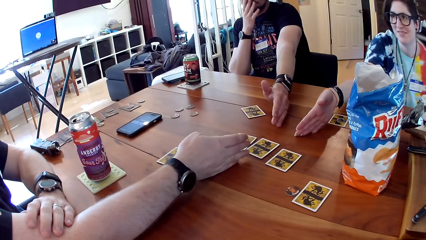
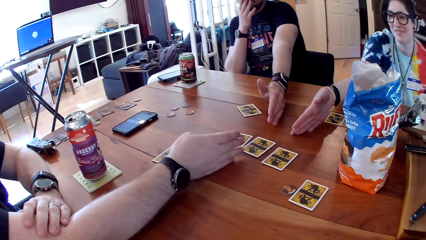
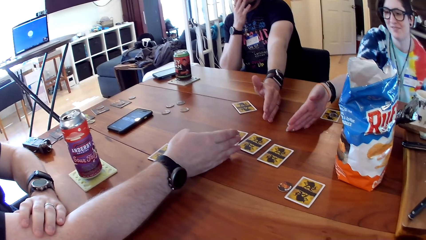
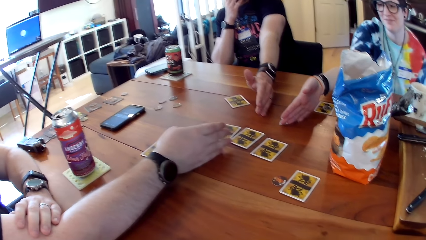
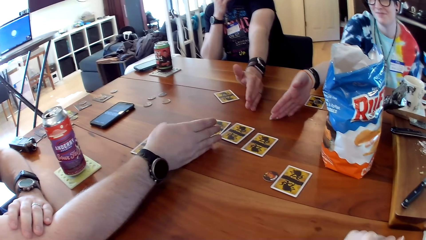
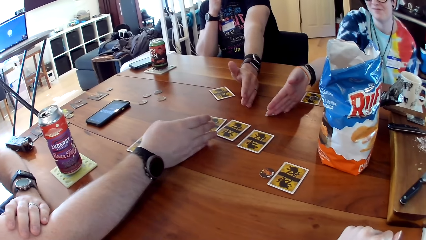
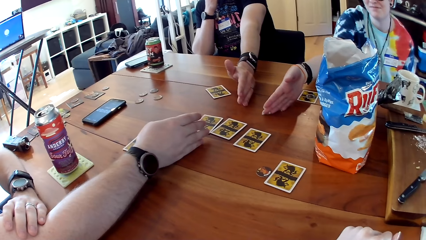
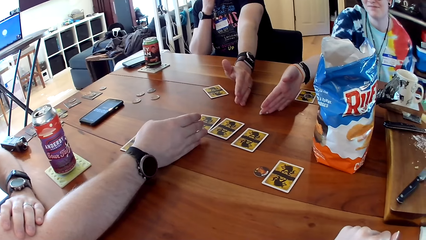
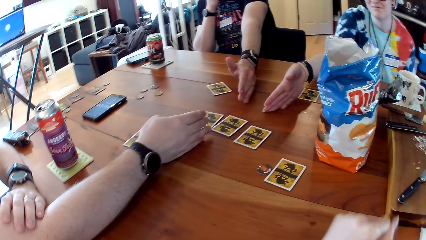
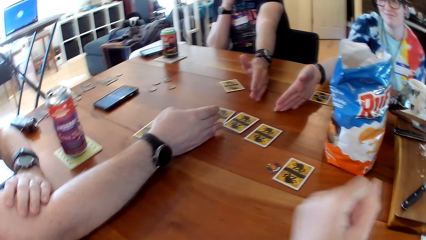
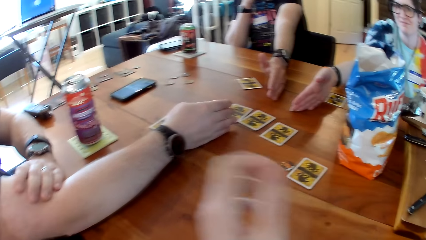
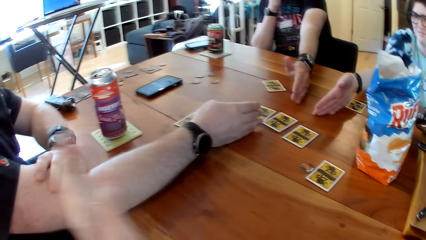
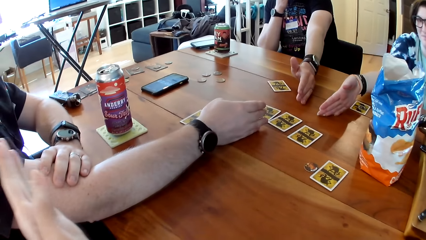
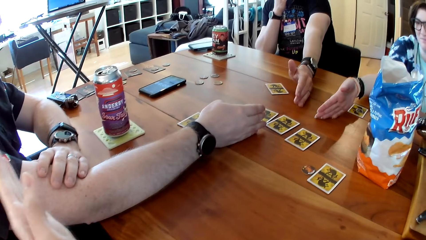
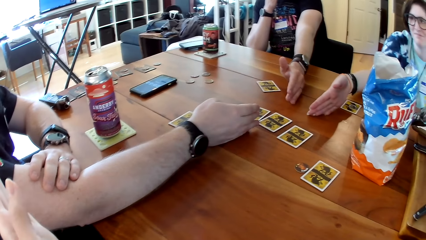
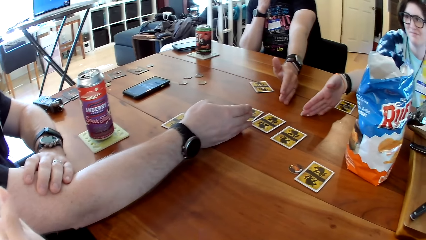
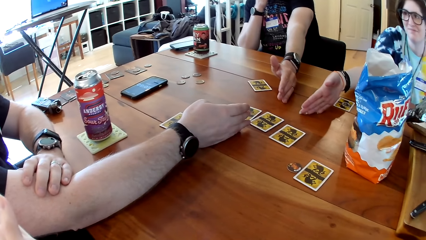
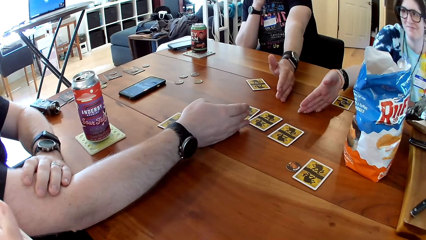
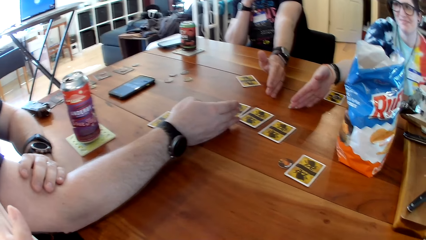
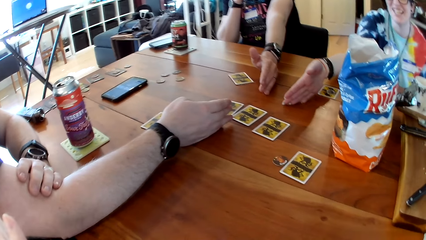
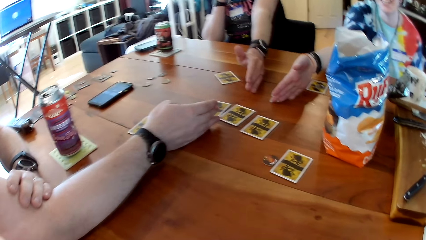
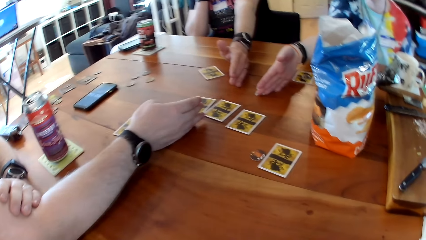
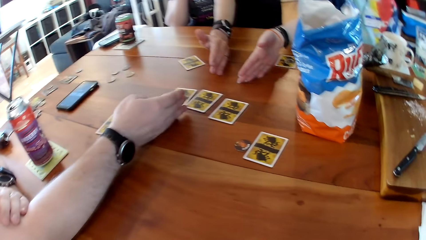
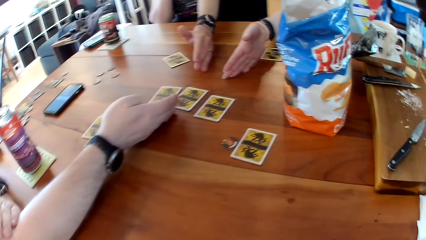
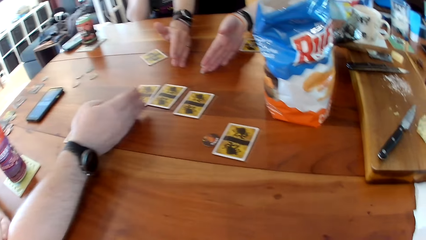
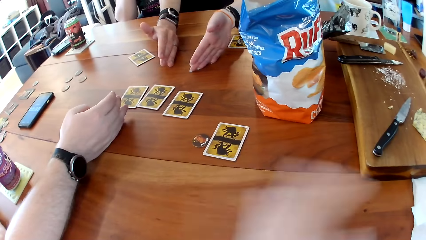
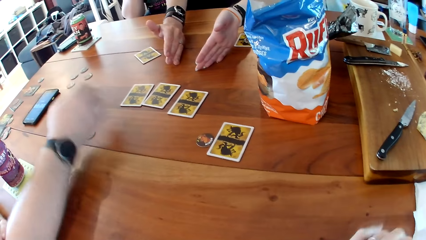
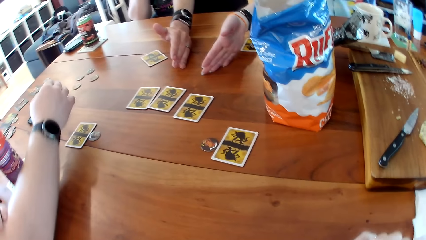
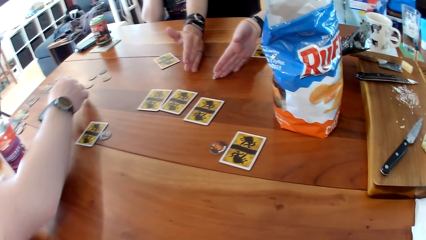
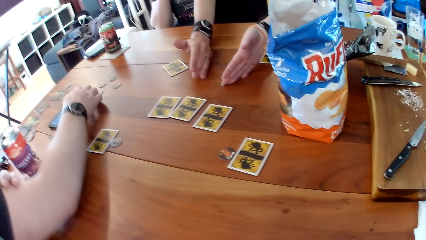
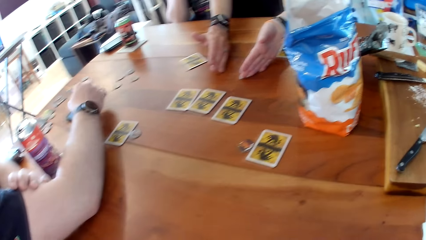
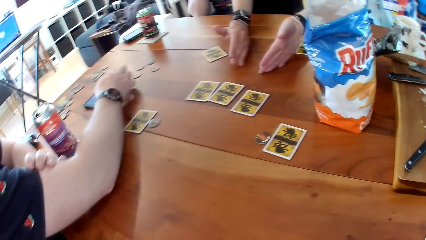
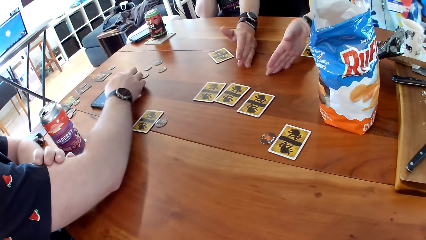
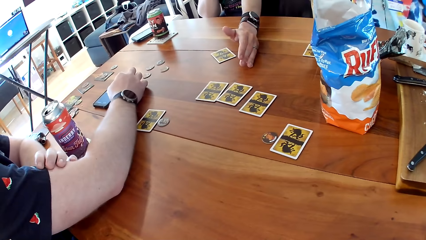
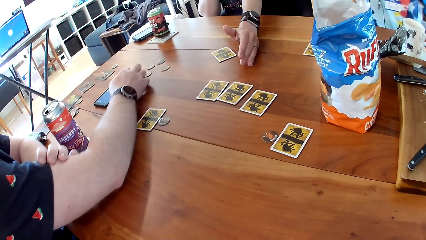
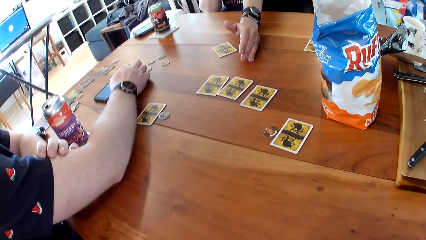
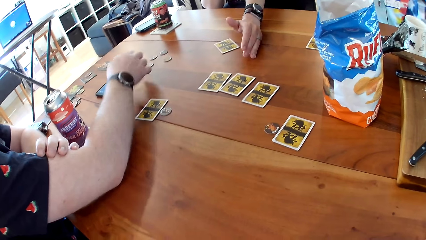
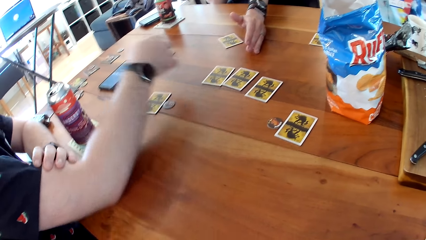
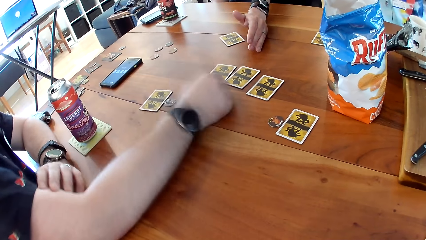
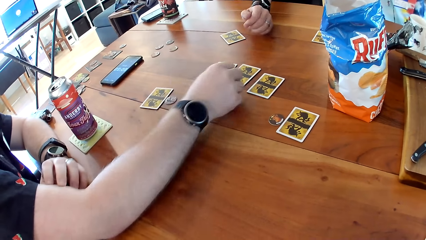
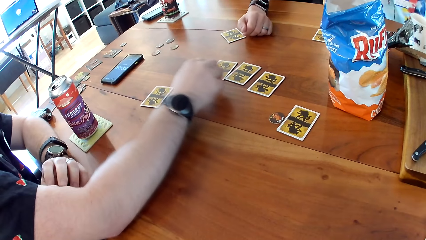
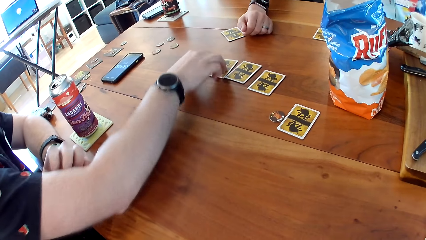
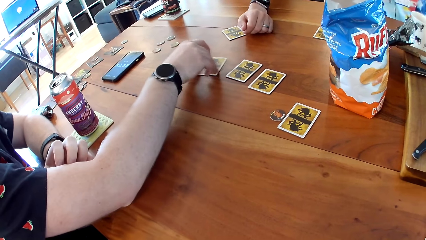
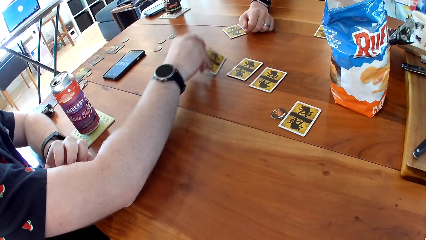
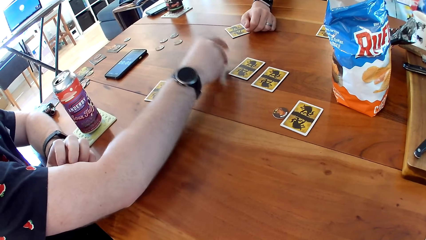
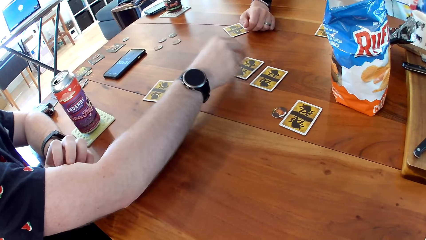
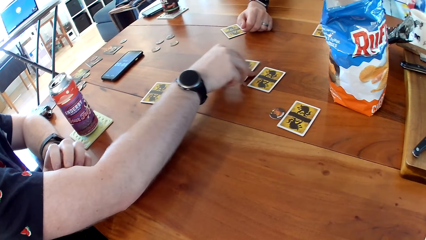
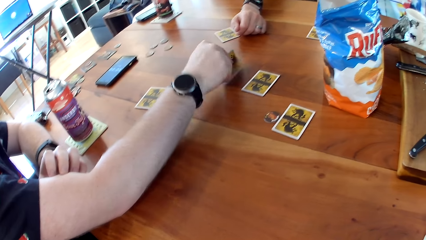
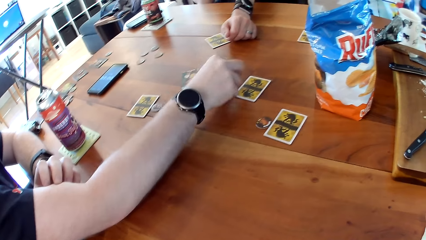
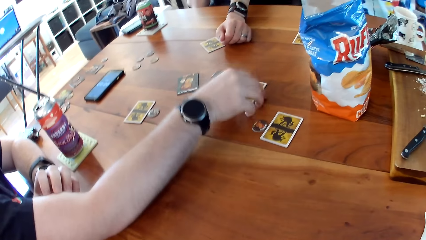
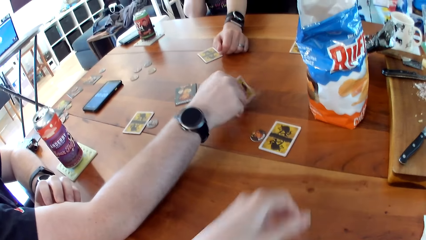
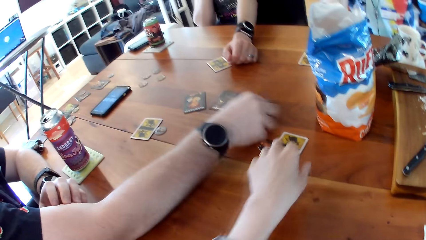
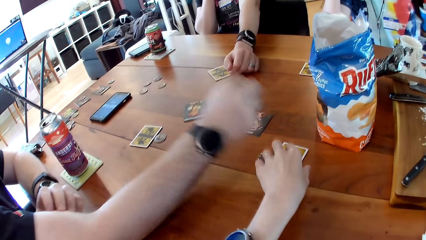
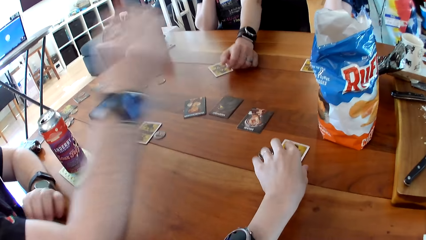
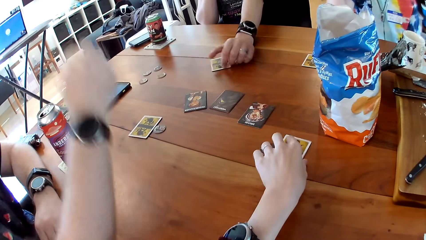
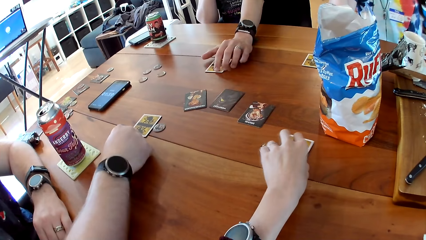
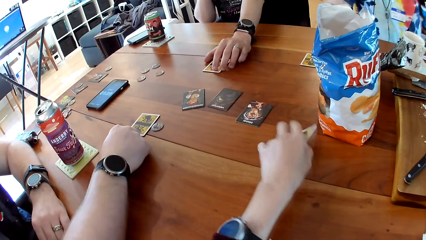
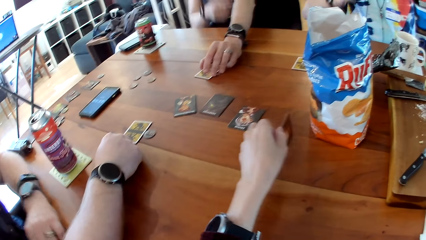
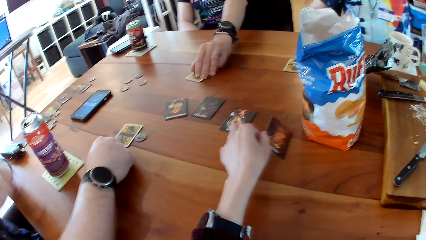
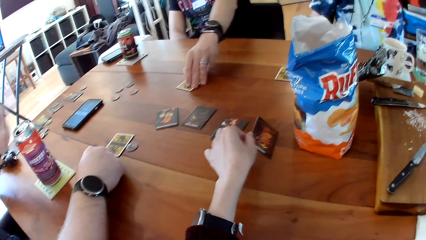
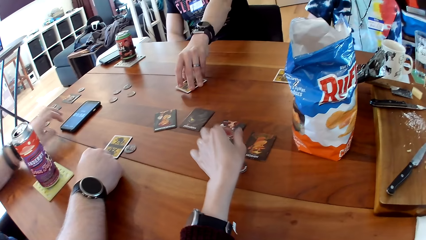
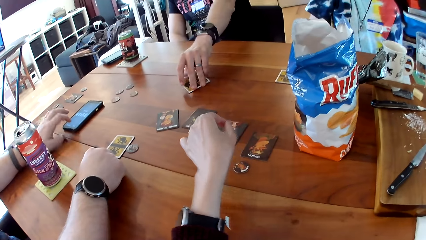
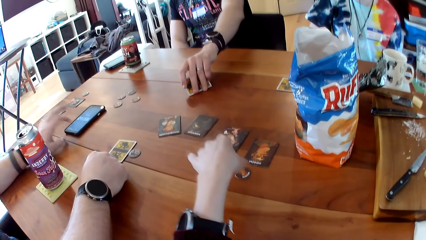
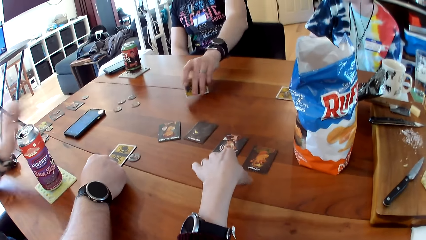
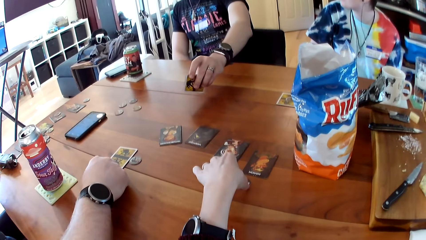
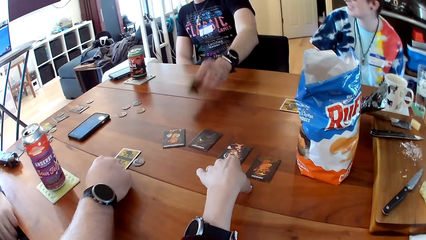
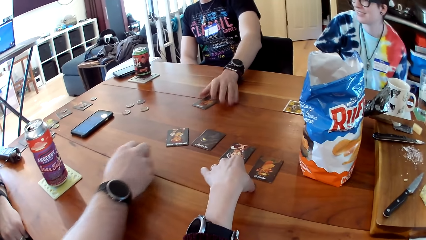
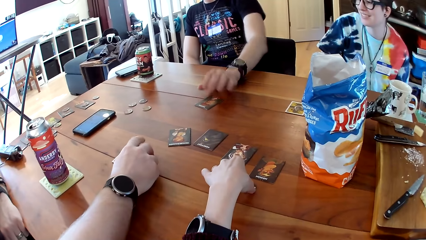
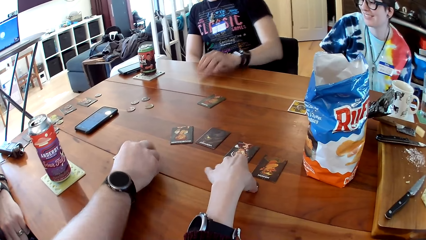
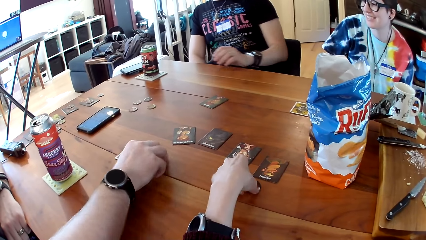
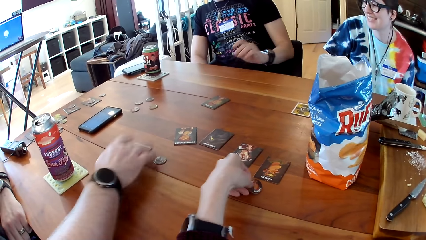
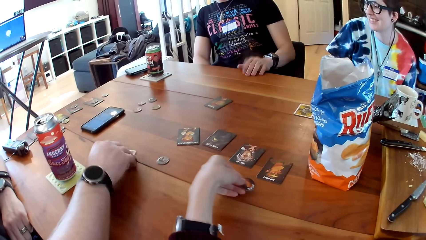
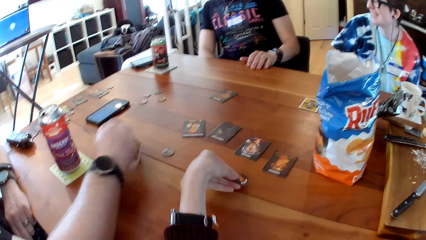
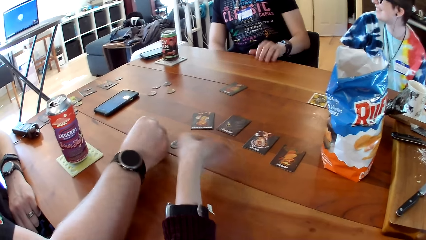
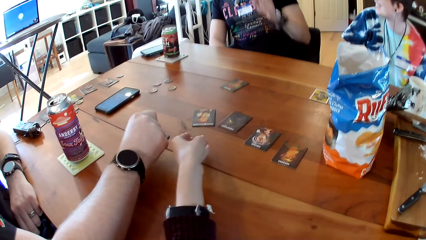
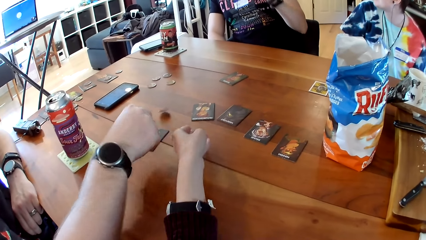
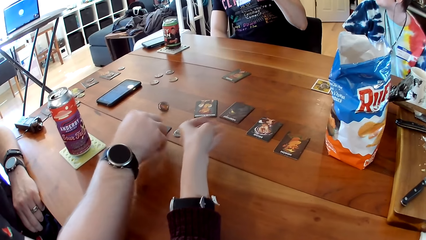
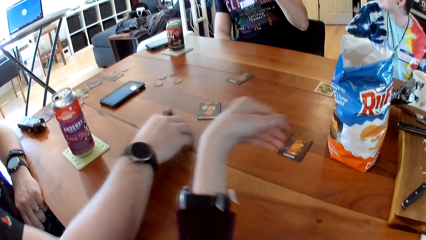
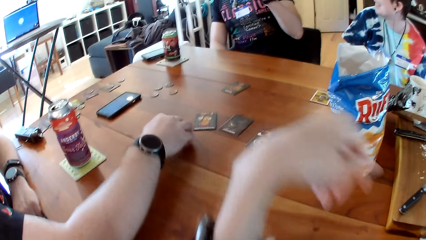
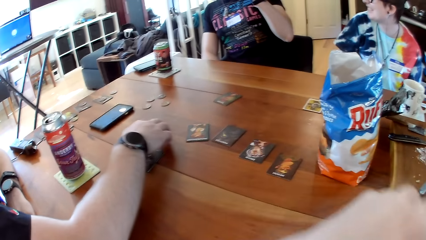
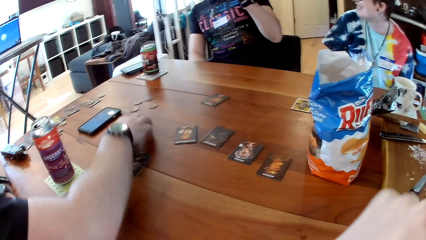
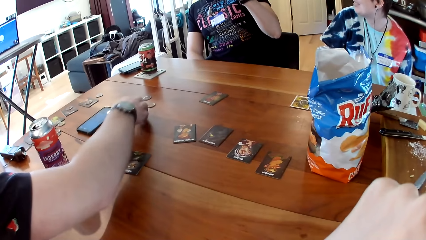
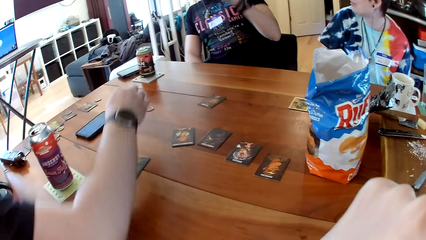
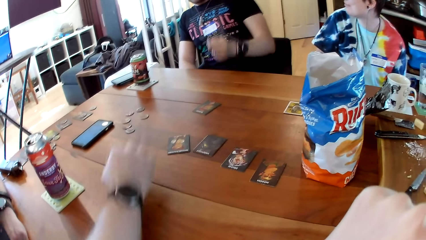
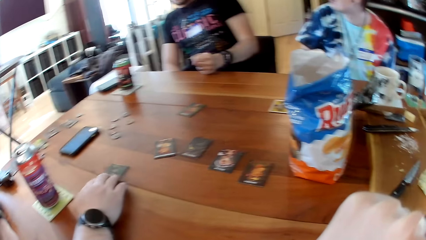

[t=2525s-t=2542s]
The camera wearer points at a man. She laughs. The man laughs. The man operates a phone on the table with his right hand. The woman removes her right hand from the table. The man speaks. The man places the hand on the table. The man opens the cards on the table with his right hand. The camera wearer puts her left hand on the card on the table. The man removes his right hand from the card on the table and puts his right hand on the table. The camera wearer opens the card on the table with her left hand. Another man interacts with the camera wearer, the first man and the woman. The first man touches the phone on the table with his left hand and removes his left hand from the phone on the table. The other man opens the card on the table with his left hand. The camera wearer takes a coin on the table with her left hand. The other man removes his left hand from the table. The other man speaks. The first man opens the card on the table with his right hand. The camera wearer throws the coin on the table with her left hand. The first man adjusts the position of the coins on the table with his right hand.
